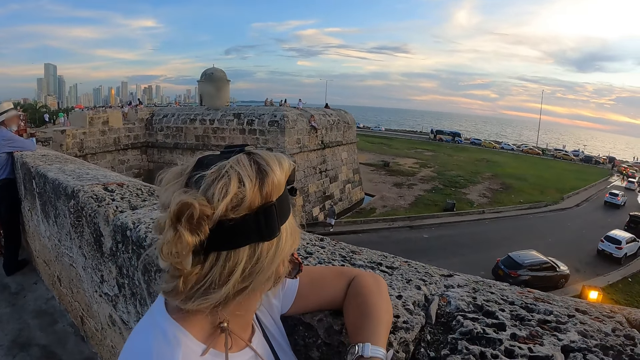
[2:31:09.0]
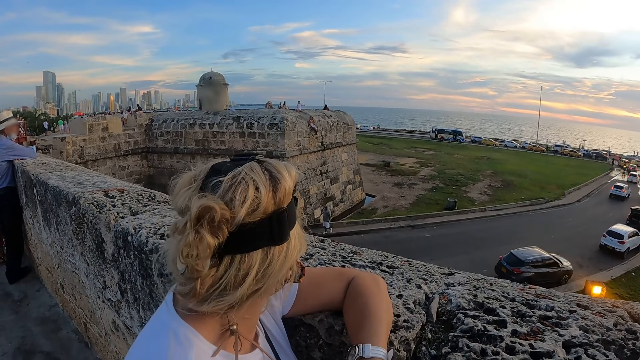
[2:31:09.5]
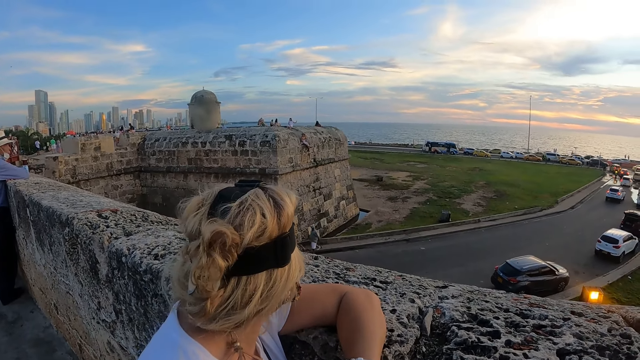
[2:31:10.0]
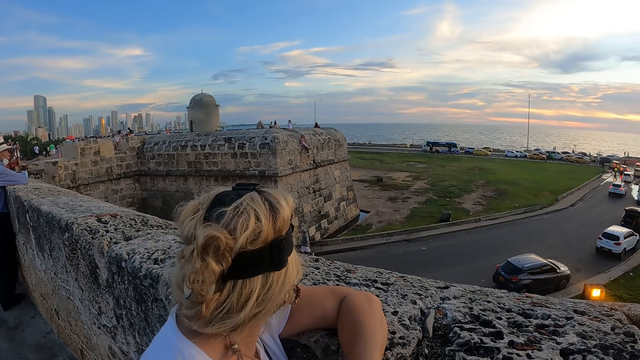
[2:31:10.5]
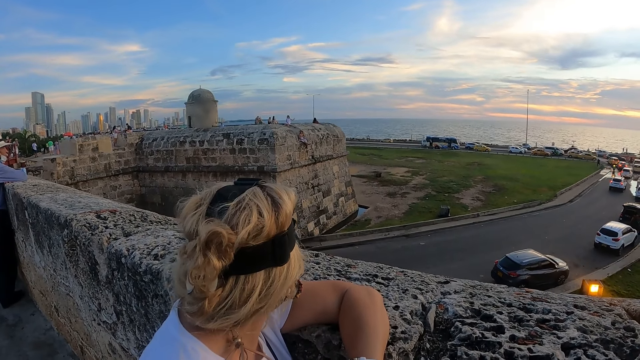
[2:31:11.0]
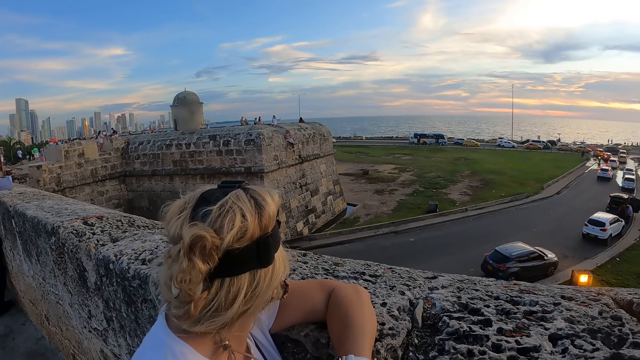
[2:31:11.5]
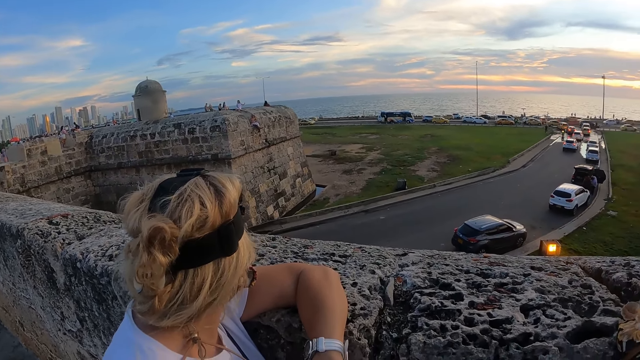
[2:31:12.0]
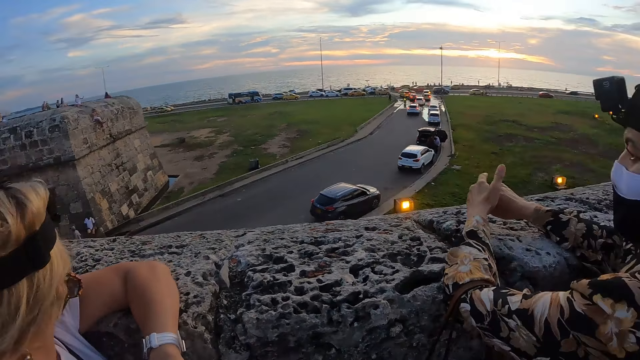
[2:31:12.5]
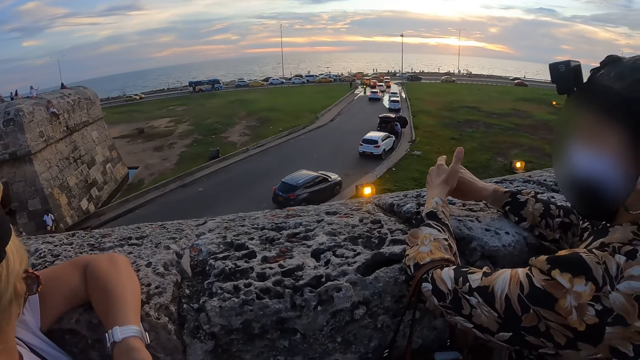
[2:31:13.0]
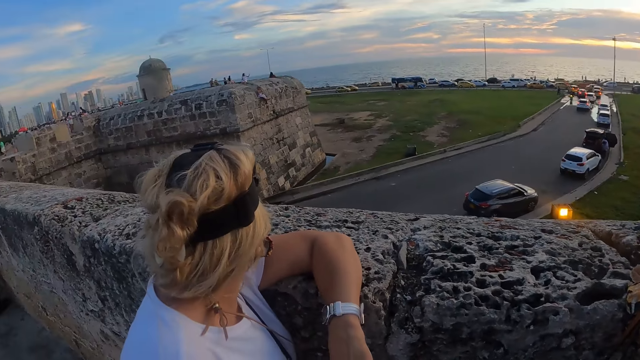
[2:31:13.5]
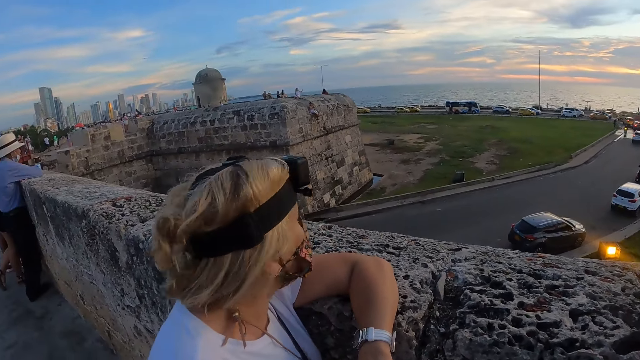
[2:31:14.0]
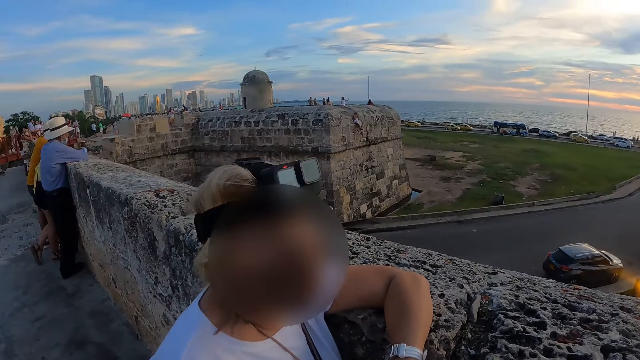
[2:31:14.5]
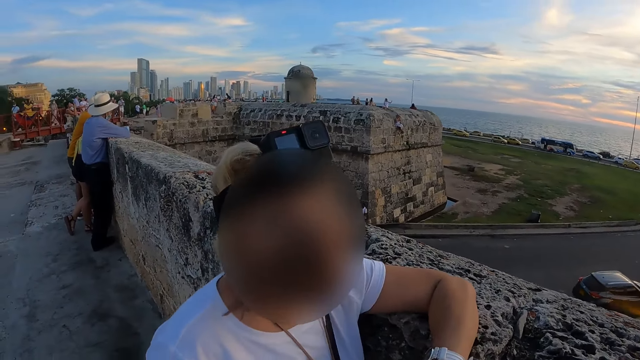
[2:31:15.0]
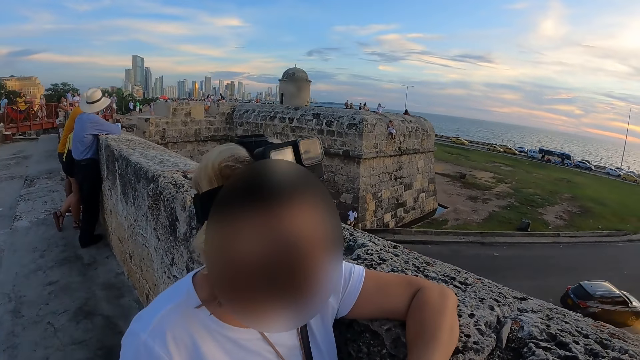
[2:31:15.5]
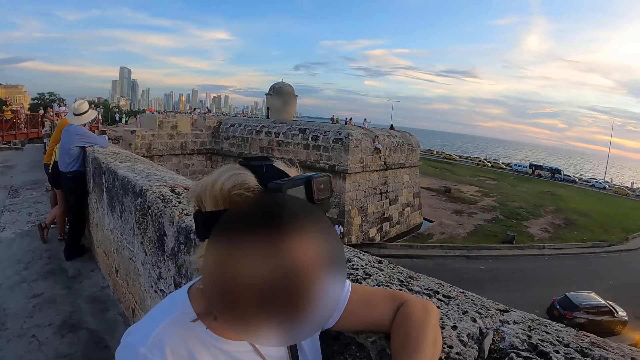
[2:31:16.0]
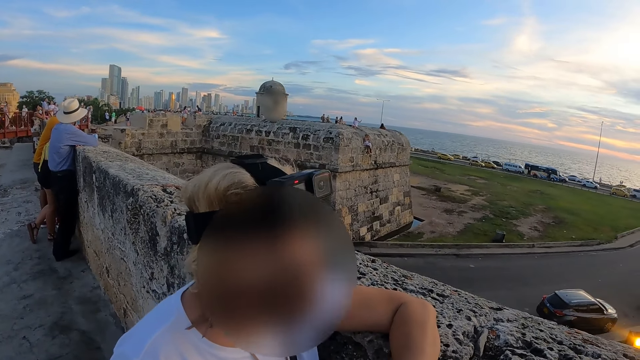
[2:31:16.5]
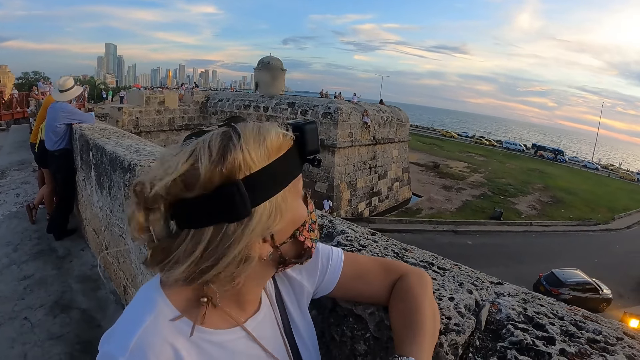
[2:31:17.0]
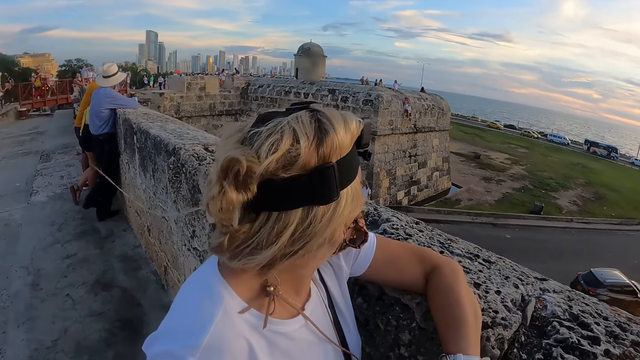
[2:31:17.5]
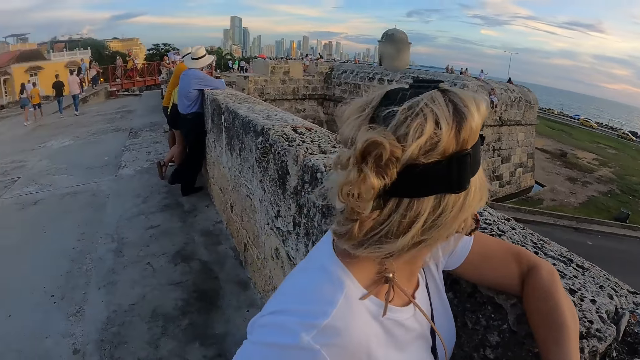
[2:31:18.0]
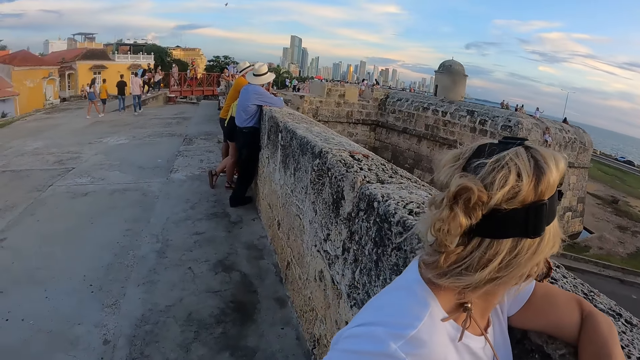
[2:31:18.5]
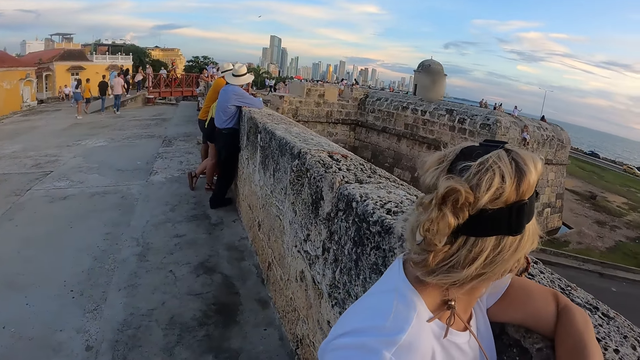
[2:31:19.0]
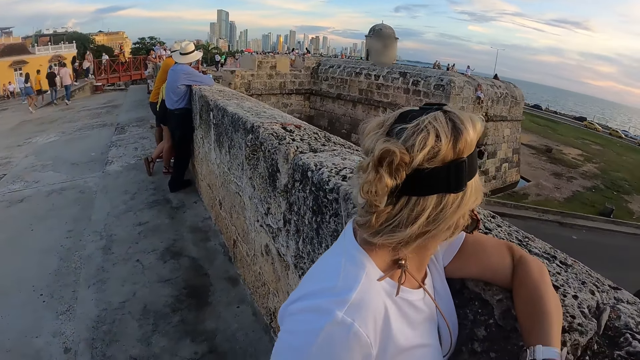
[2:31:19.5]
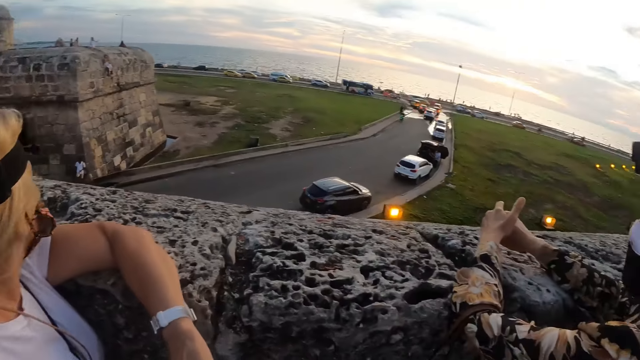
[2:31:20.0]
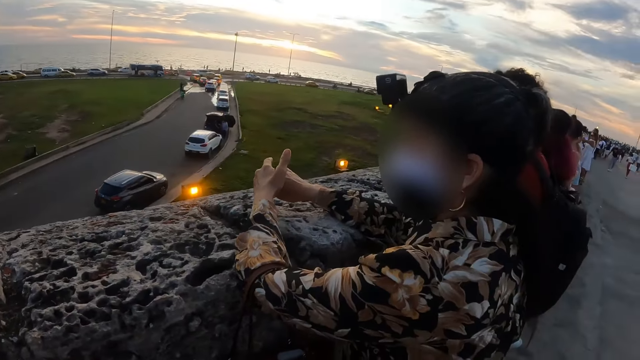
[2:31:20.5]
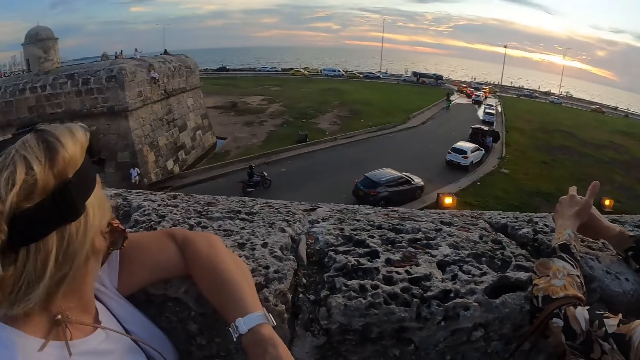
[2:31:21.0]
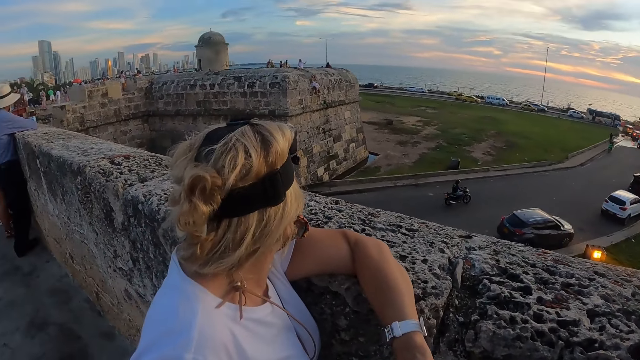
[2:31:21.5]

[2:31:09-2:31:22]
A woman turns her head. The woman interacts with the camera wearer. The woman turns her head.

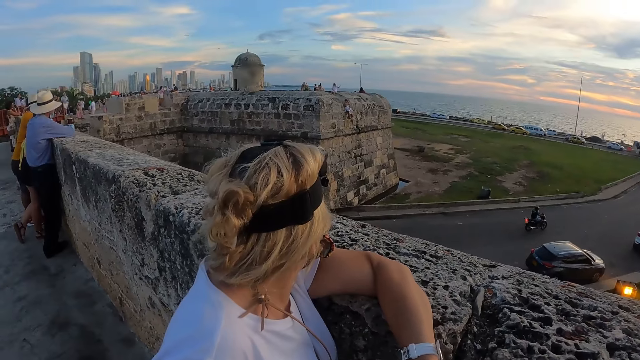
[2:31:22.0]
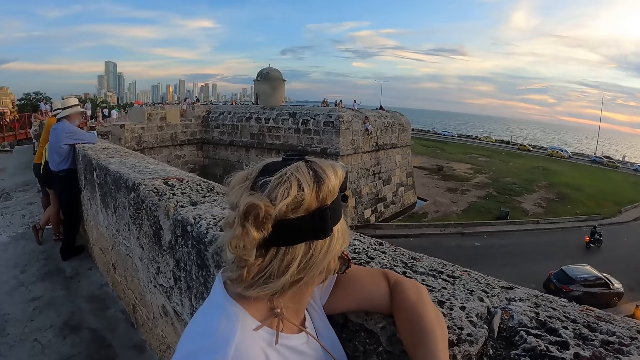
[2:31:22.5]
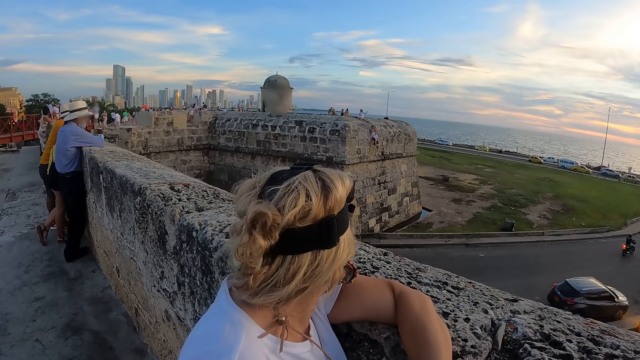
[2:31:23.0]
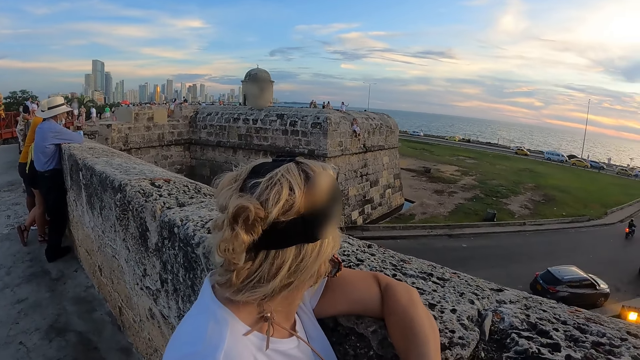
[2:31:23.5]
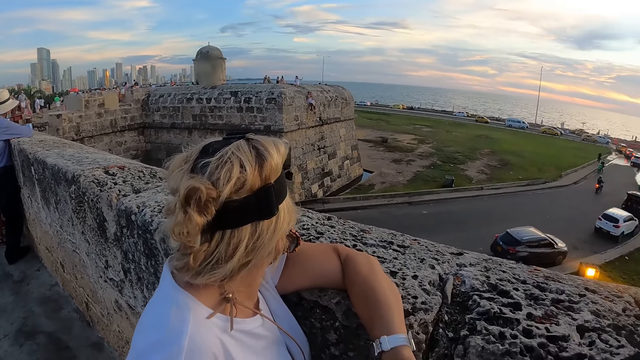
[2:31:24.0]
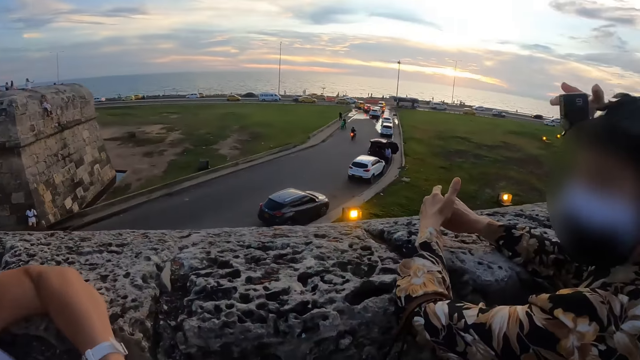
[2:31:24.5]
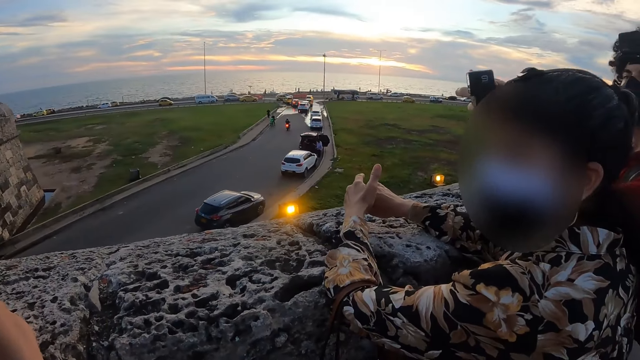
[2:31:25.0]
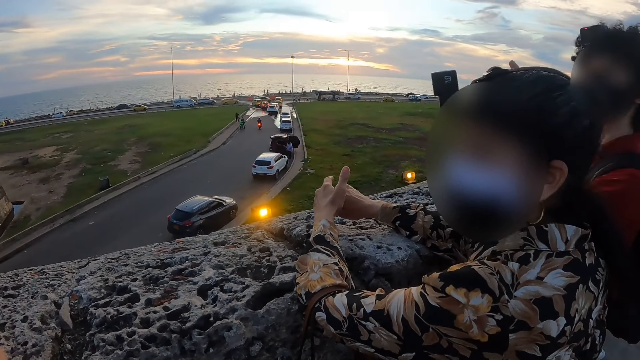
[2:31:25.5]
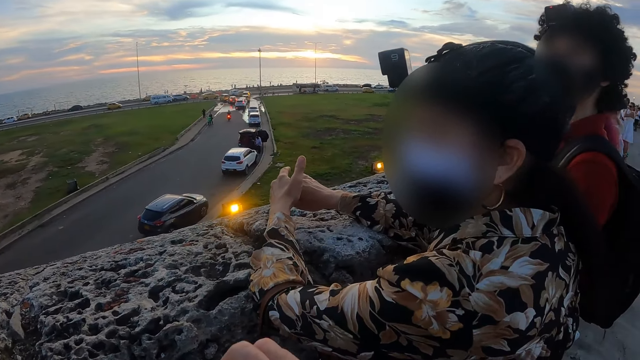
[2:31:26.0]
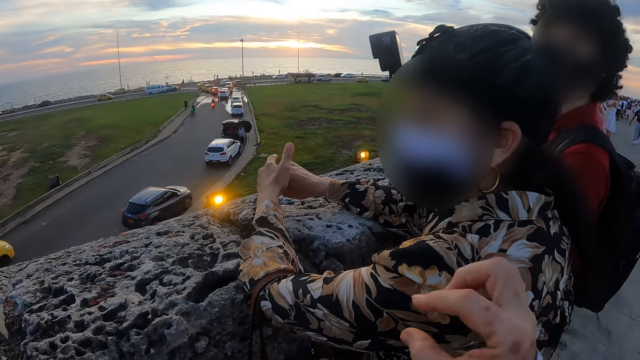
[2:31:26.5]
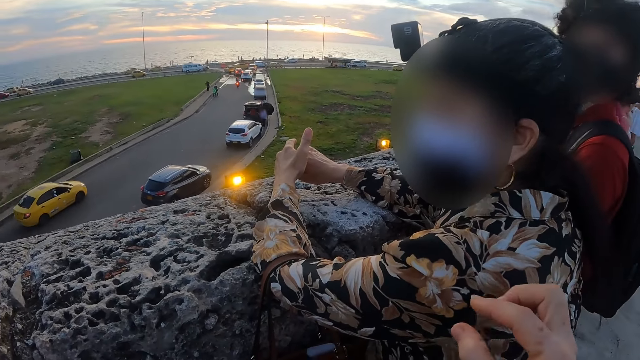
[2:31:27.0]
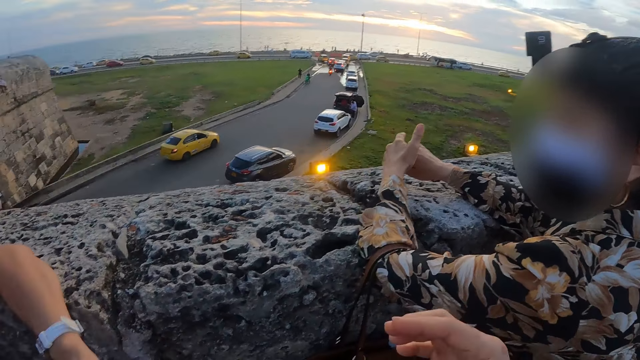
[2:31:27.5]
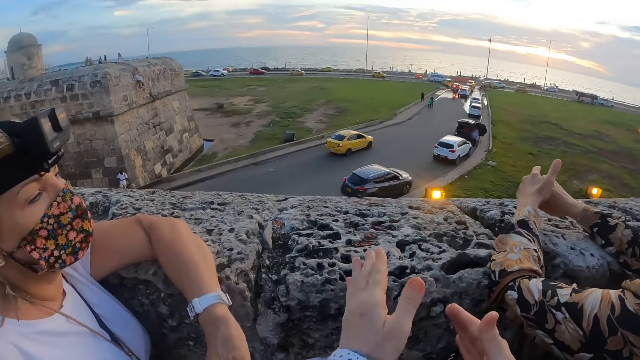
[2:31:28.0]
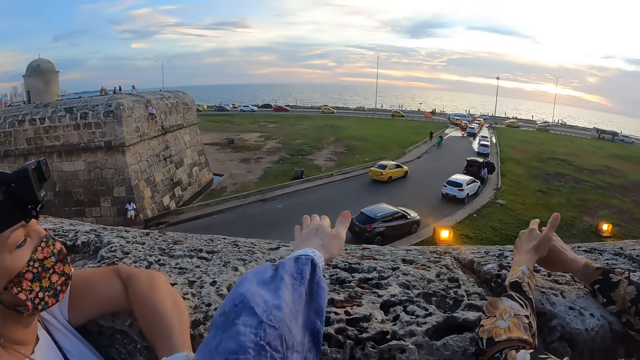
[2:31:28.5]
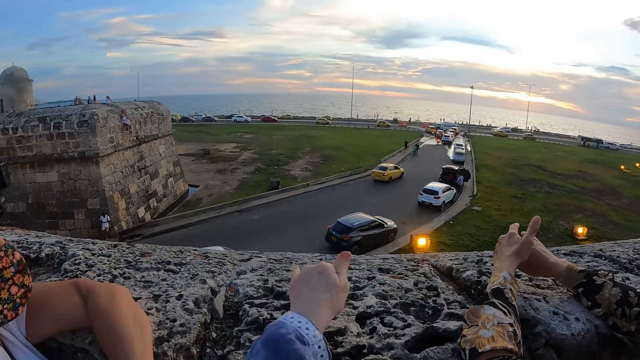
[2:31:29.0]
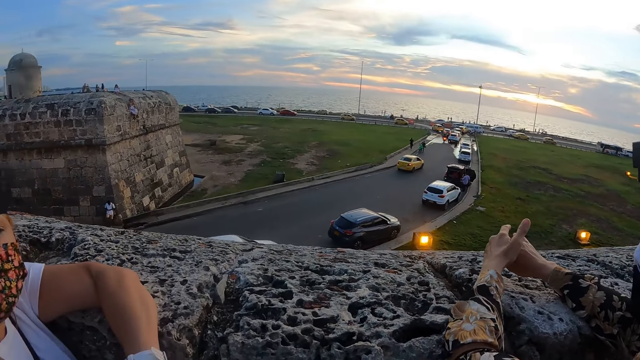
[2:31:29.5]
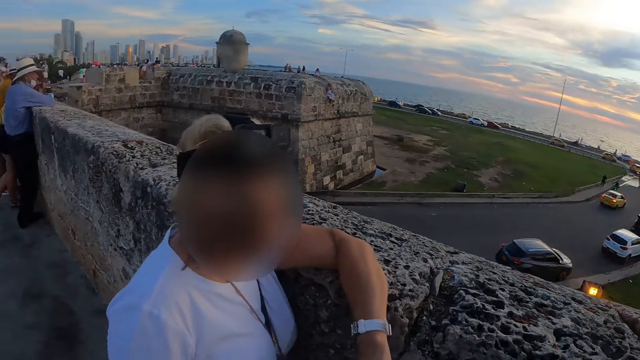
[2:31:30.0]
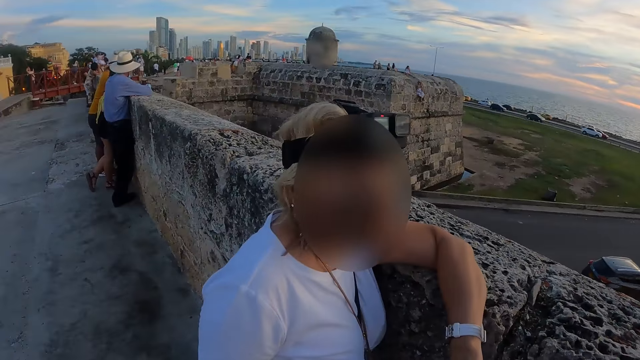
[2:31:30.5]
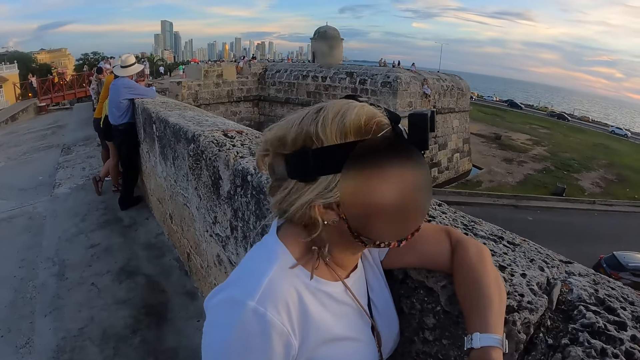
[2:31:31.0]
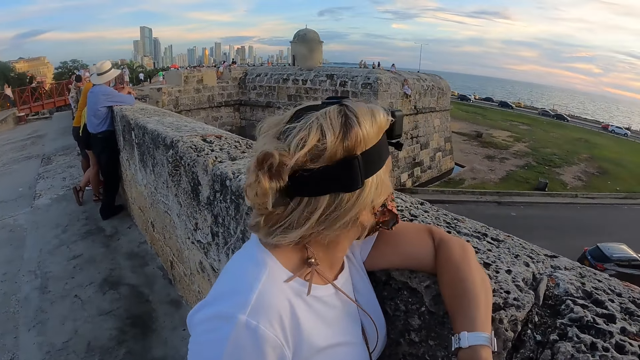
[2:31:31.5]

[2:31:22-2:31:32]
A woman interacts with another woman. The camera wearer points at a road with the left hand.
